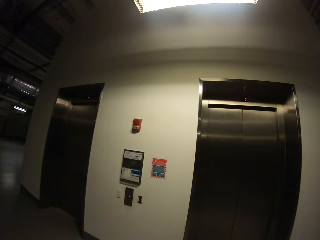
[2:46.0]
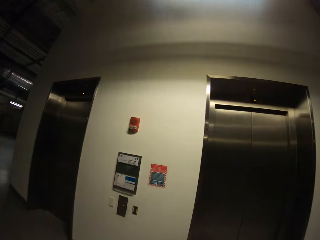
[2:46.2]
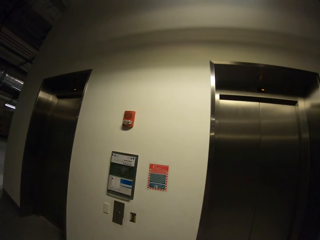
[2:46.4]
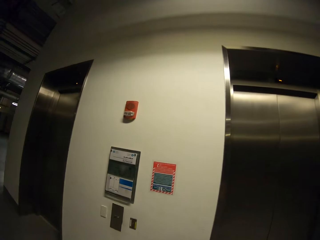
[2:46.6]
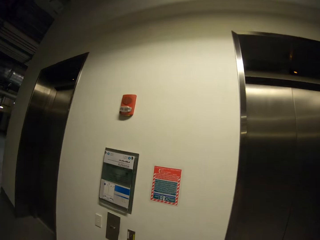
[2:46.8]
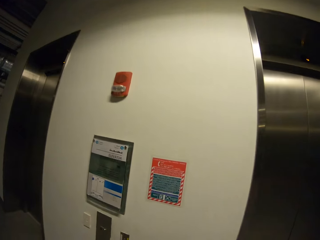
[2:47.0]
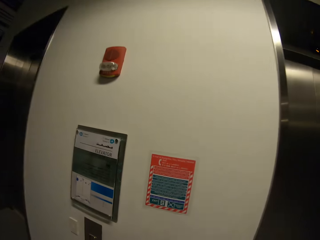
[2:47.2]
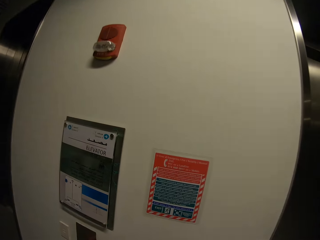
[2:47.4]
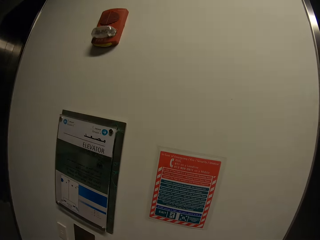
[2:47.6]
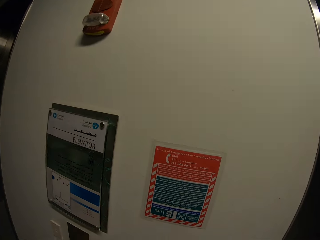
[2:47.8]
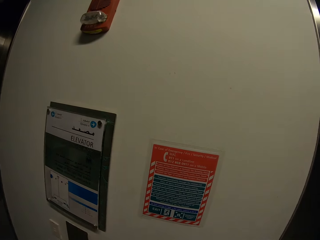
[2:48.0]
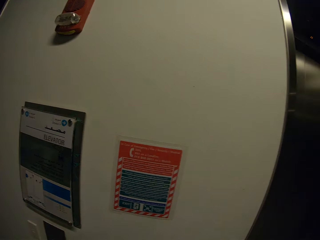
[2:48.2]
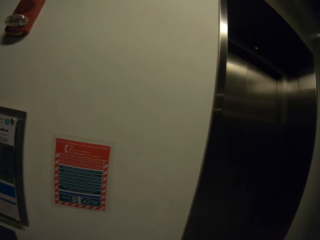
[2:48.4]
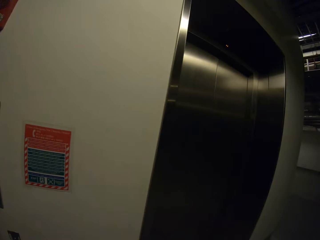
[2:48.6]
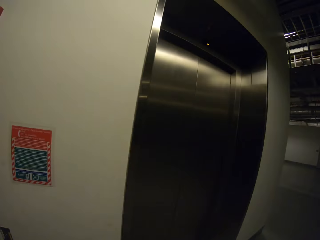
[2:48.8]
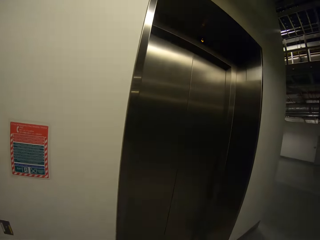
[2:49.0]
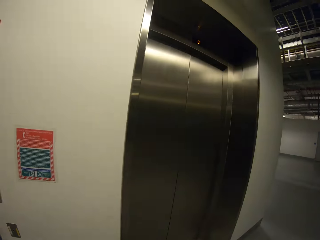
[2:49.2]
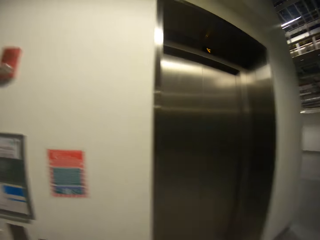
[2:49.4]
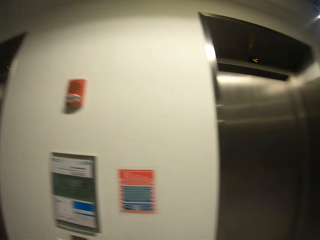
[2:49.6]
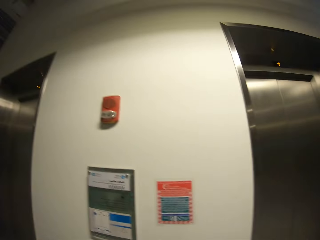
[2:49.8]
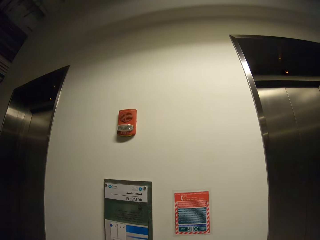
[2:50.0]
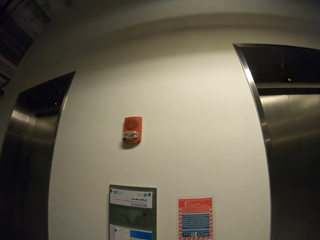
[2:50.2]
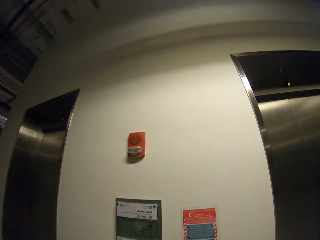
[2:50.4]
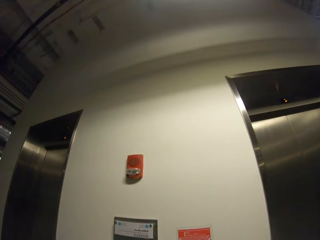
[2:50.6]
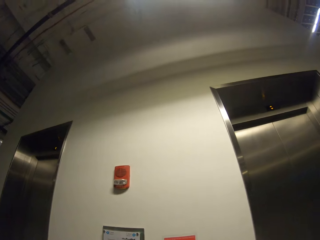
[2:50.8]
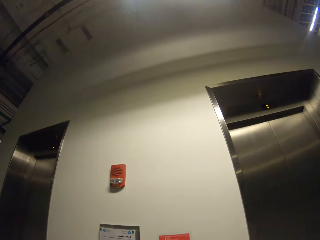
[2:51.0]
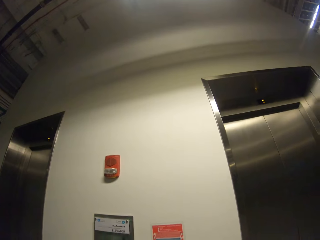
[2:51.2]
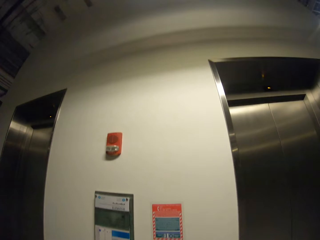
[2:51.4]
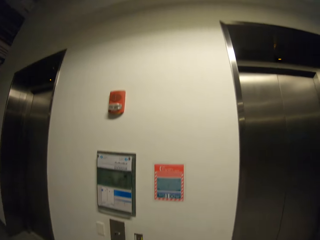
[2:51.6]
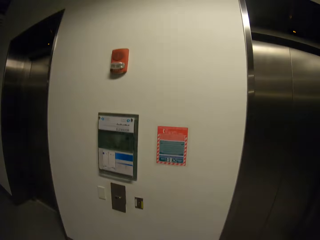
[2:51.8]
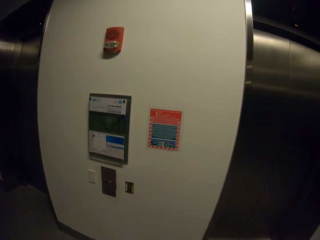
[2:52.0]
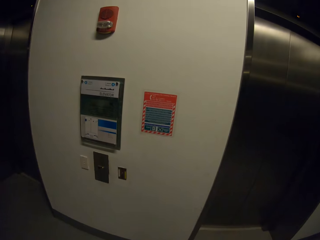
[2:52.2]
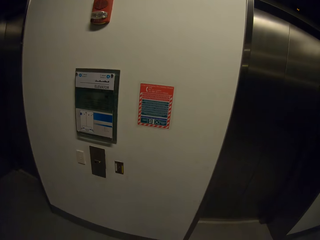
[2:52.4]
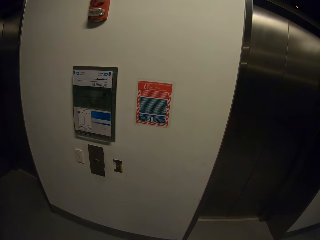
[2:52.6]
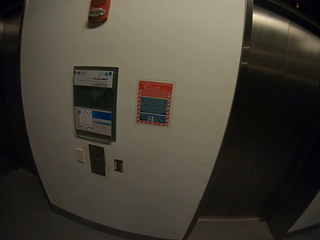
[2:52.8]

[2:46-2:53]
The camera wearer looks around.

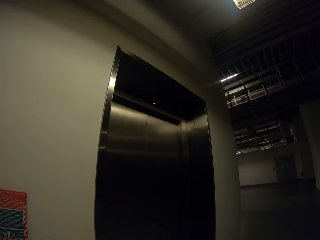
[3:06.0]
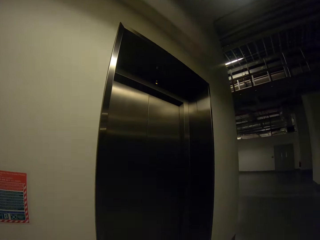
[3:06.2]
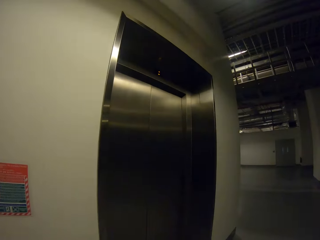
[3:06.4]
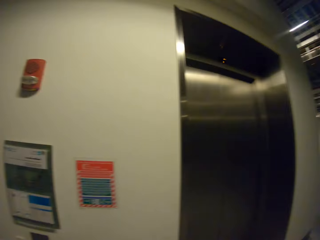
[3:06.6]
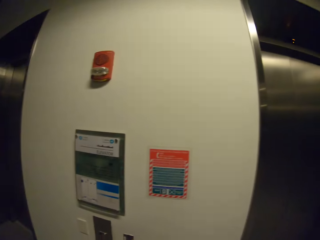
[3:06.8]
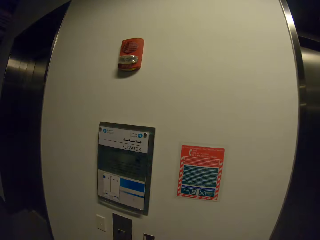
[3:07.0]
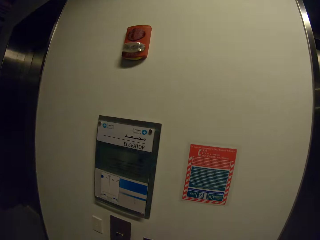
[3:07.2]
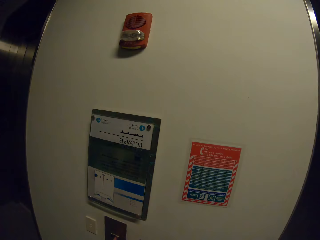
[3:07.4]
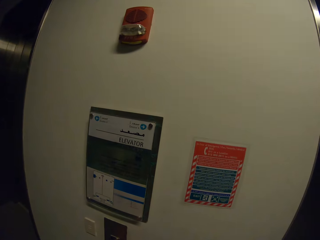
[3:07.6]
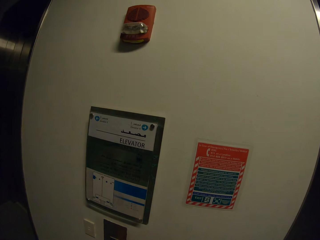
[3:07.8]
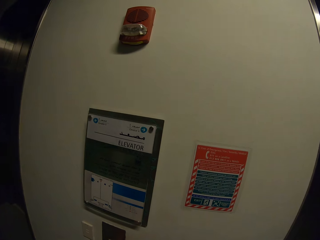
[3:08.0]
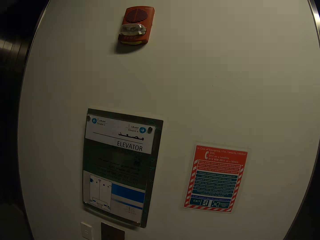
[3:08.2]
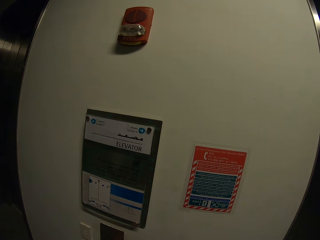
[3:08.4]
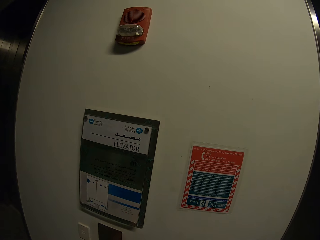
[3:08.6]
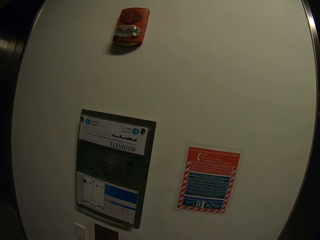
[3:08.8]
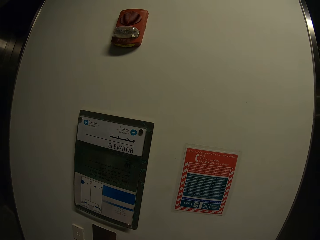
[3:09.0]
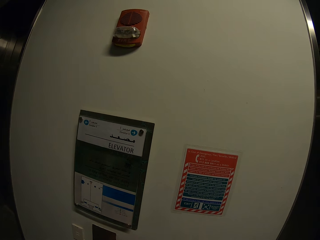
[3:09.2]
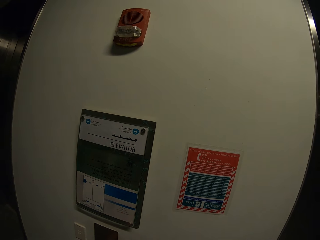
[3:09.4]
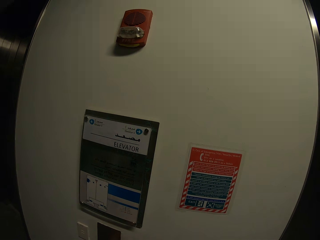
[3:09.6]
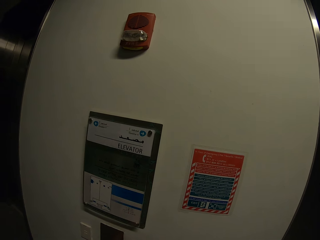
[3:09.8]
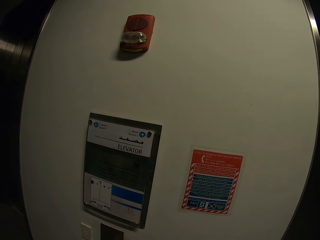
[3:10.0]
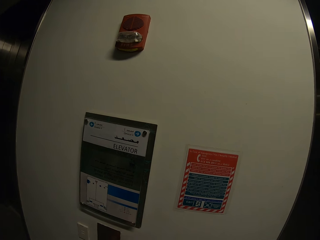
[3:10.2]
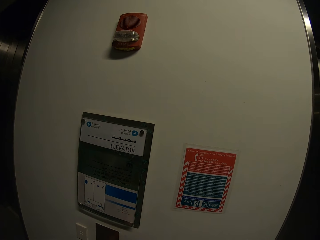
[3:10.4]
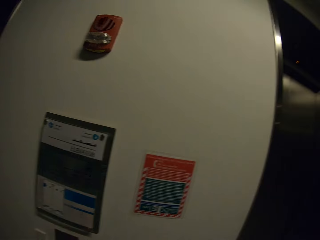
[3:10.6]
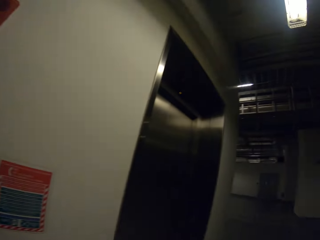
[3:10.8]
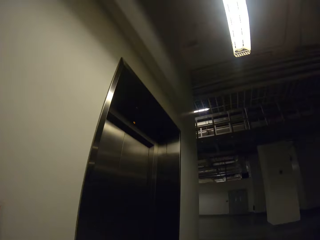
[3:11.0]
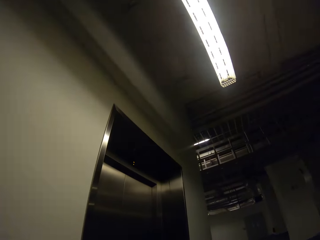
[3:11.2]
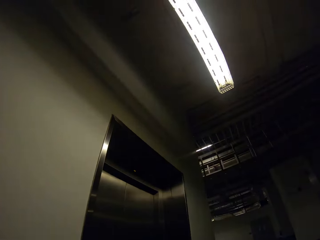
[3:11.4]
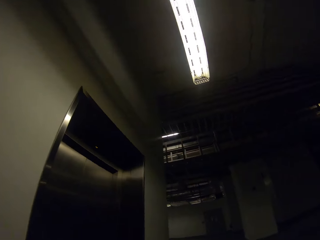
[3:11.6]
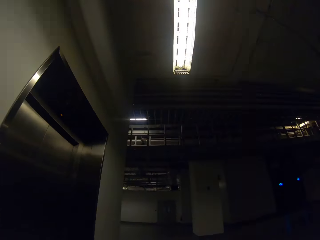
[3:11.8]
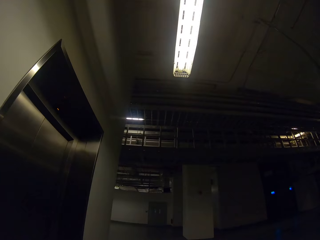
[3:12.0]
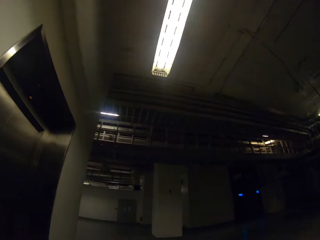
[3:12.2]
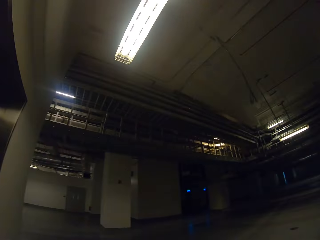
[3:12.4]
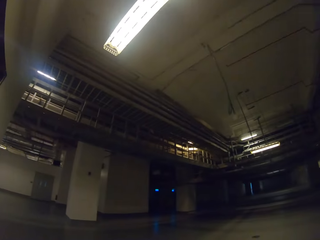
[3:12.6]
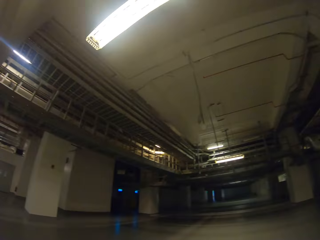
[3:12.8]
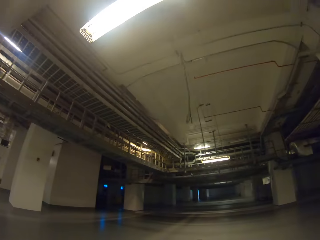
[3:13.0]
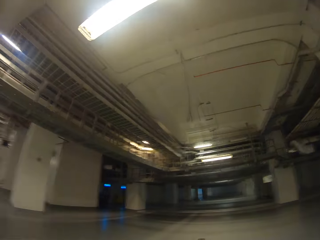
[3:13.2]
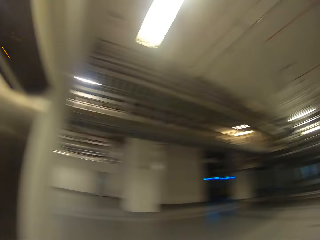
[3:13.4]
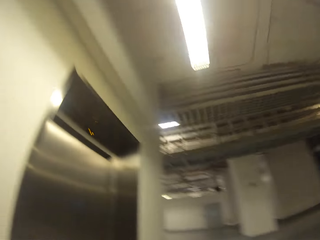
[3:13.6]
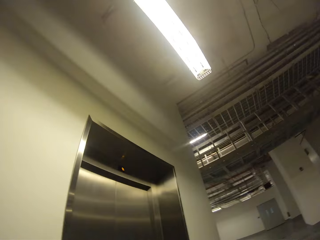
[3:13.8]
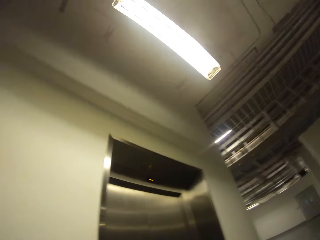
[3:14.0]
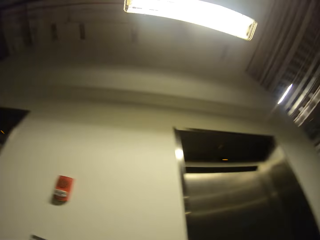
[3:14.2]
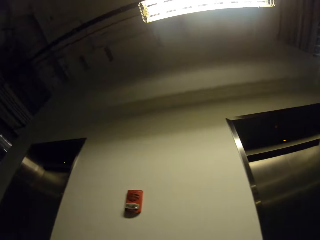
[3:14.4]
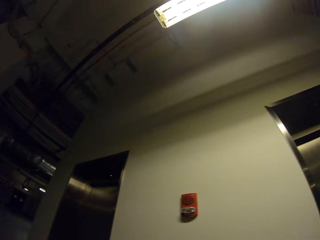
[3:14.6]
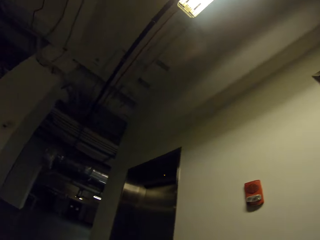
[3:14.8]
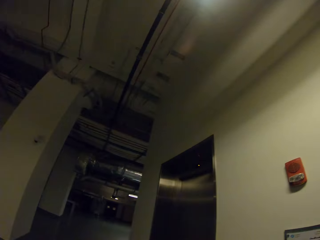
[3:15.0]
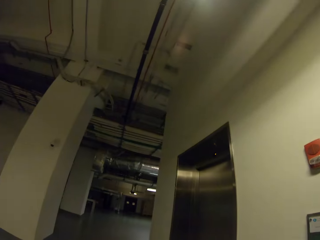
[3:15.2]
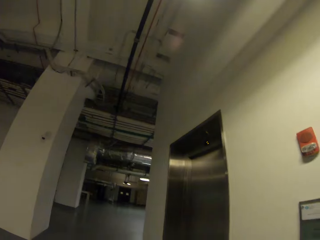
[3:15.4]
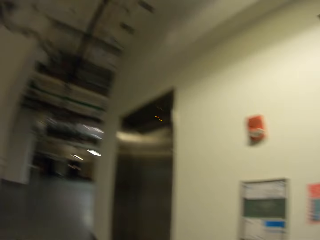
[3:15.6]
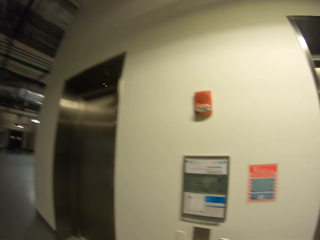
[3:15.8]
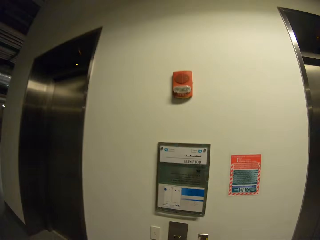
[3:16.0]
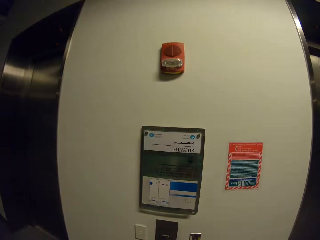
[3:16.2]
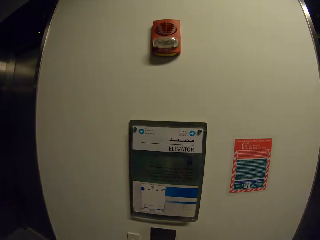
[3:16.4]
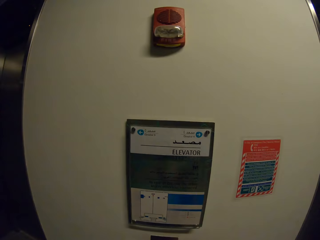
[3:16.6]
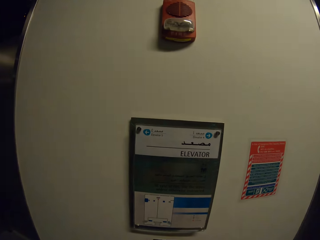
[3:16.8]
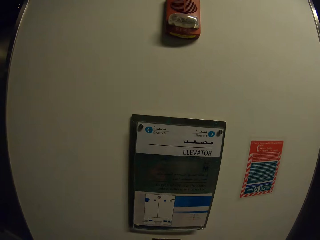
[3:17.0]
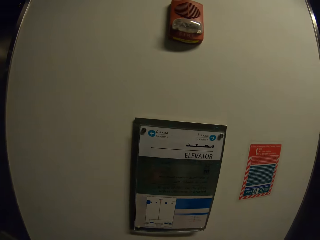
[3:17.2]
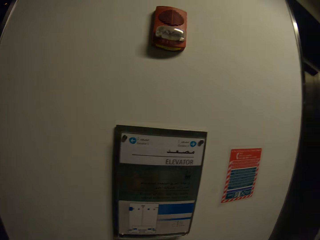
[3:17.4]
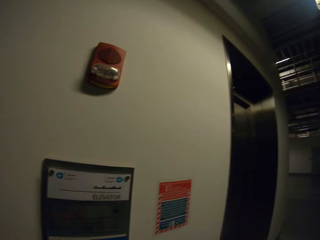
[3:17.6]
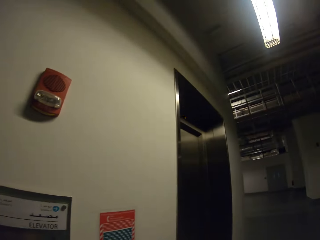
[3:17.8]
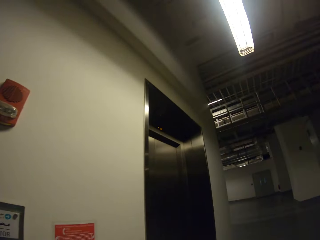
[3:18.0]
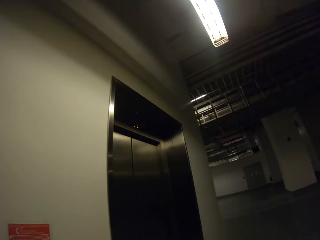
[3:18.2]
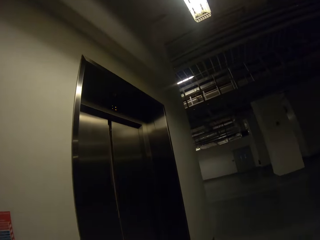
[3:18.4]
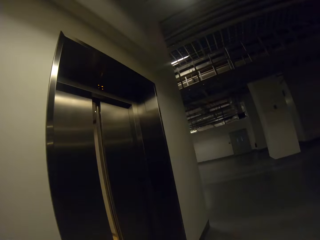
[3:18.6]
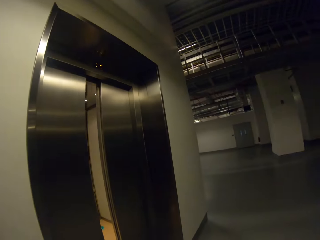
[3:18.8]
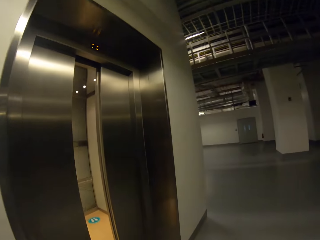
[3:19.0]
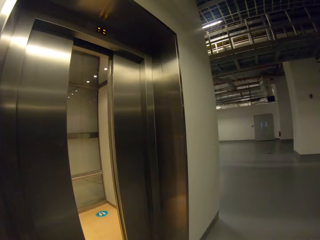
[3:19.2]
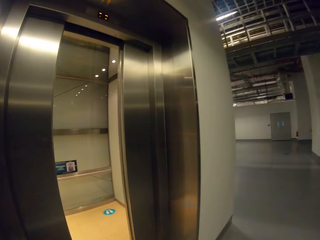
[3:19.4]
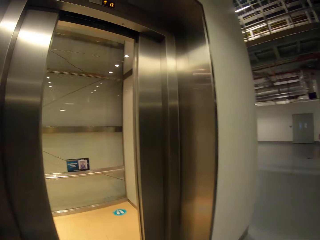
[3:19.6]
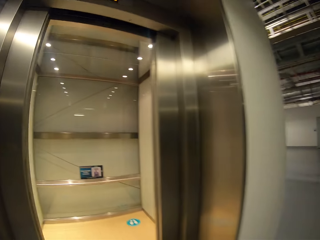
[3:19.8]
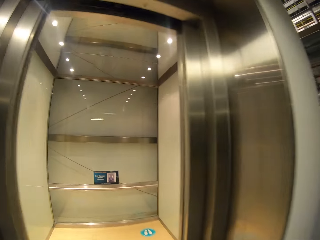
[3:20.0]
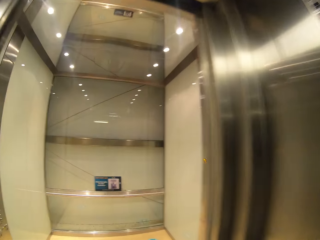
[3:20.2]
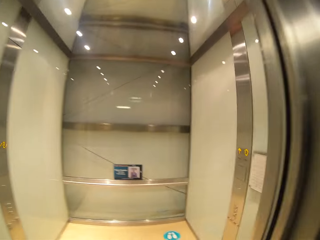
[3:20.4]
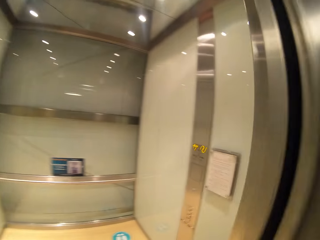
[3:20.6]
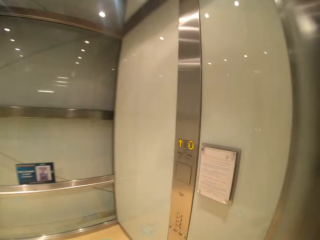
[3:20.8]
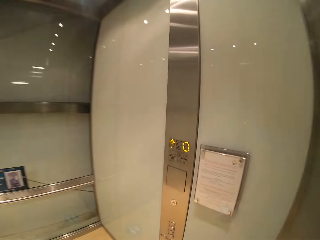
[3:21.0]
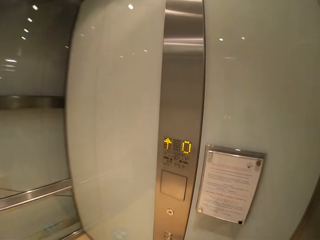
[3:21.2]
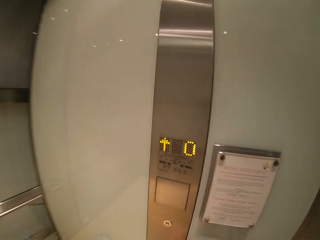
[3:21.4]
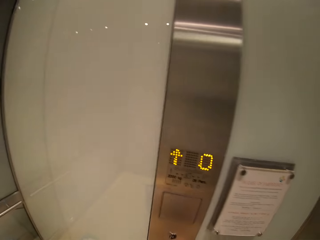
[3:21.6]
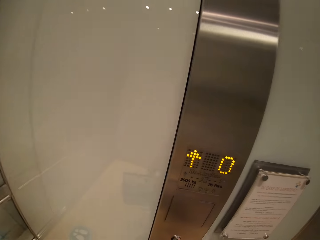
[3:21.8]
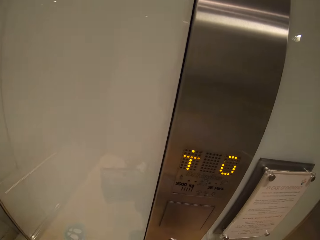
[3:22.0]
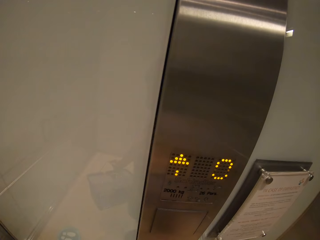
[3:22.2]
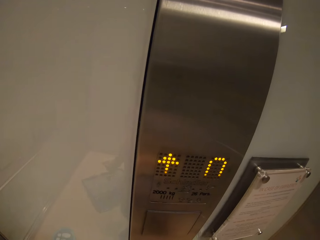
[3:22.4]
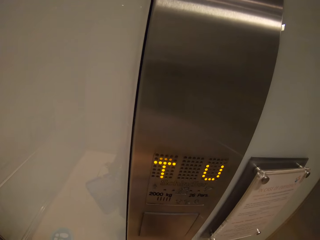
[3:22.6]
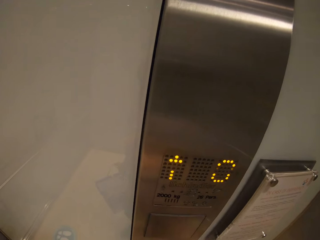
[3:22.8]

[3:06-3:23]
The camera wearer presses the elevator button with his left finger. He walks into the elevator.
